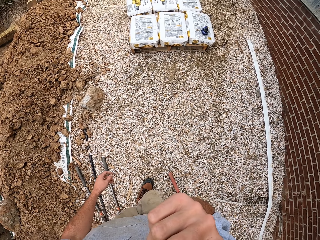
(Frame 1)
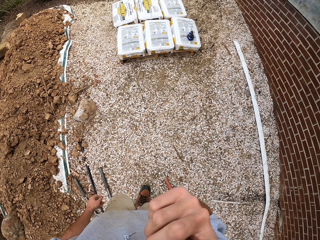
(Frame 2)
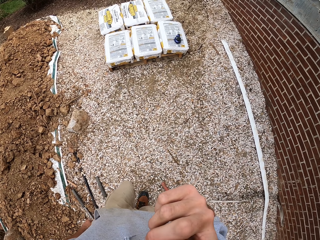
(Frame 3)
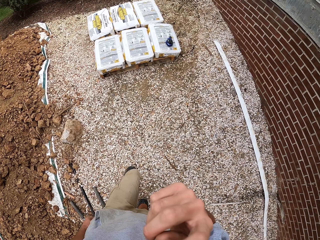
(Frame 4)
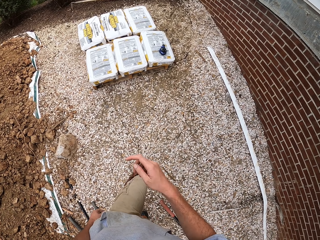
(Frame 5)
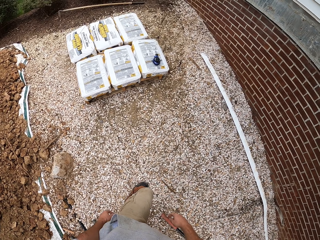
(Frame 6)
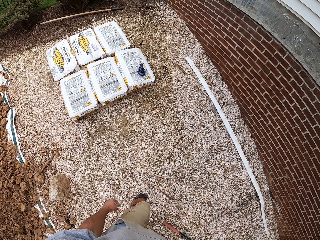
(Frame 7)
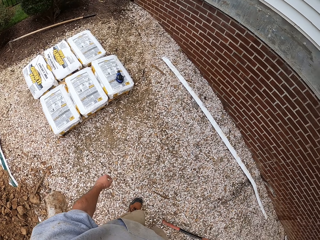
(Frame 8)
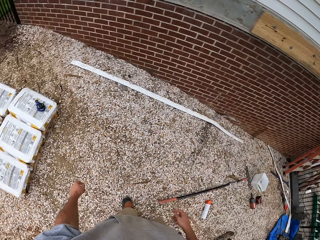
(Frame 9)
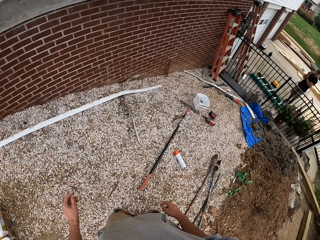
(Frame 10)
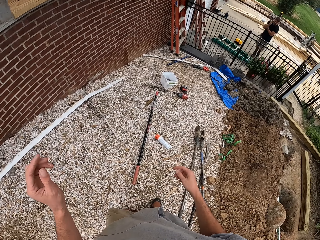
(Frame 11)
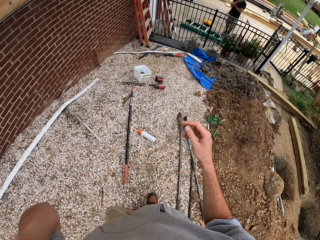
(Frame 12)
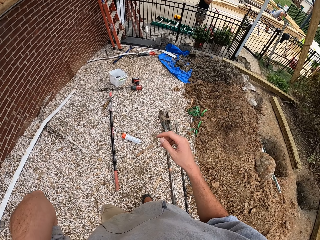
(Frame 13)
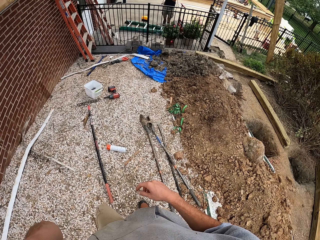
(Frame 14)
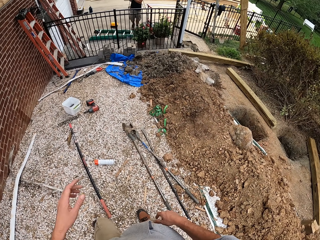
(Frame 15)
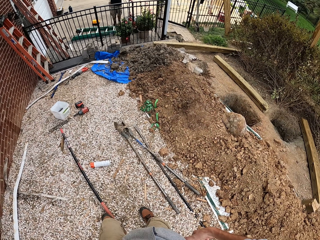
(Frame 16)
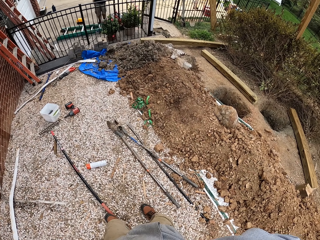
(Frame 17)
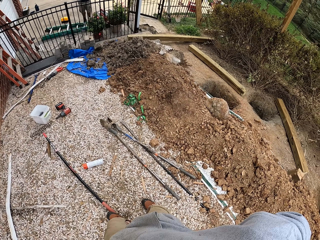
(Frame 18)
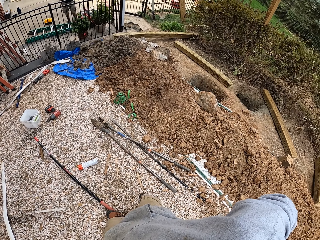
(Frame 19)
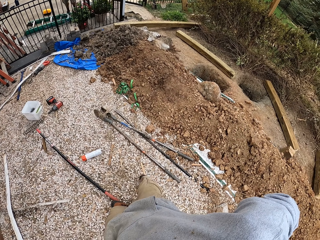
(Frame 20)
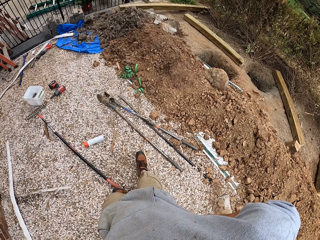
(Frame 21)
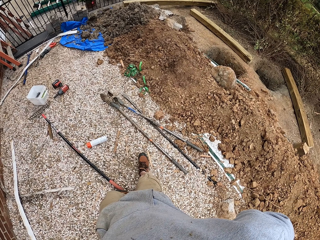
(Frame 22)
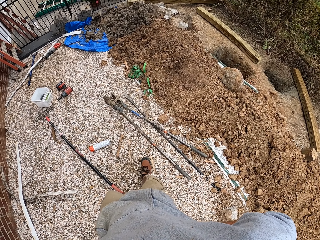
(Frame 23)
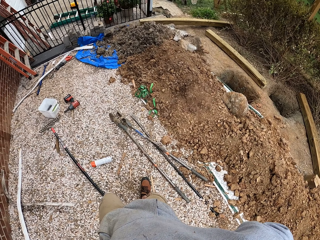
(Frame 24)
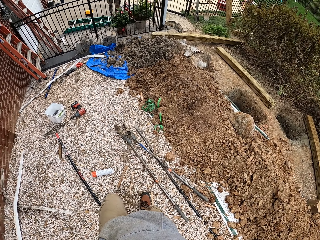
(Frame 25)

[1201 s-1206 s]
The camera wearer raises a hand. They walk around near a building wall. They raise a hand. They walk around near the building wall.
